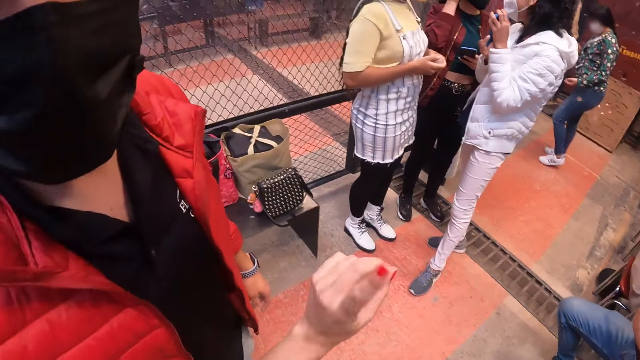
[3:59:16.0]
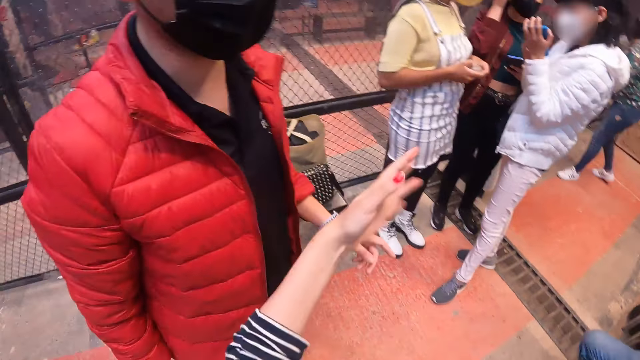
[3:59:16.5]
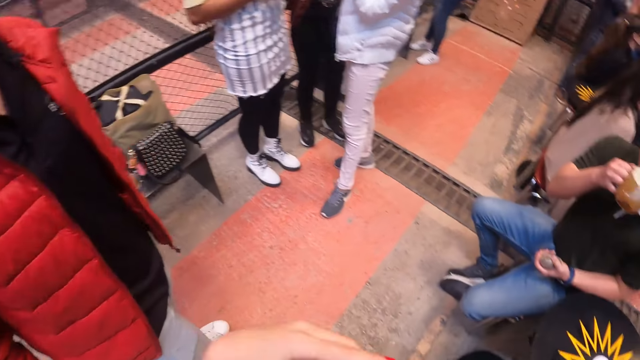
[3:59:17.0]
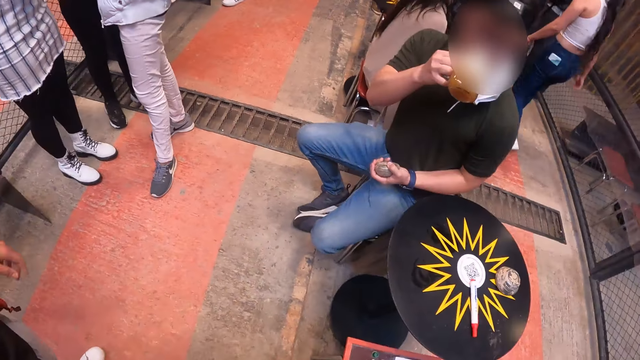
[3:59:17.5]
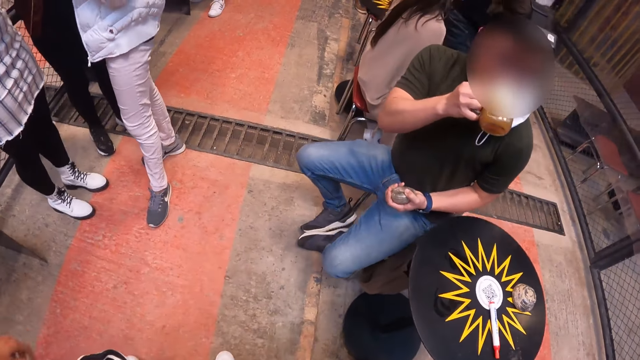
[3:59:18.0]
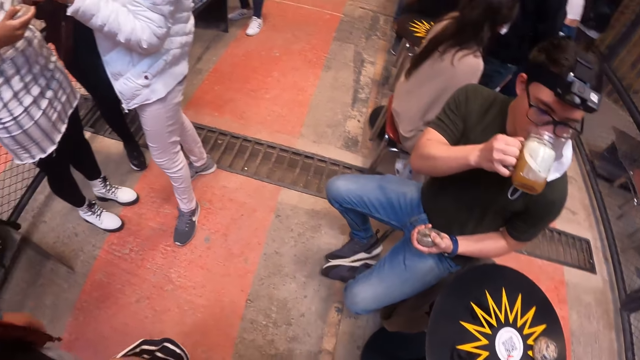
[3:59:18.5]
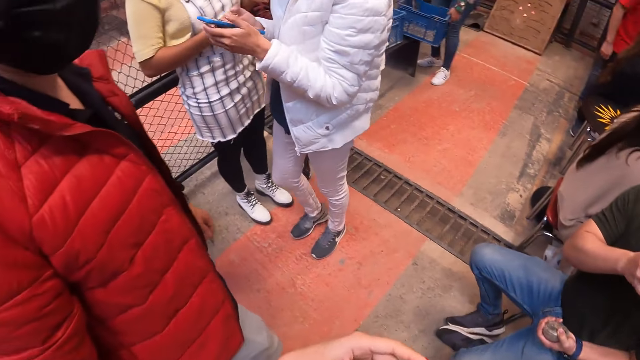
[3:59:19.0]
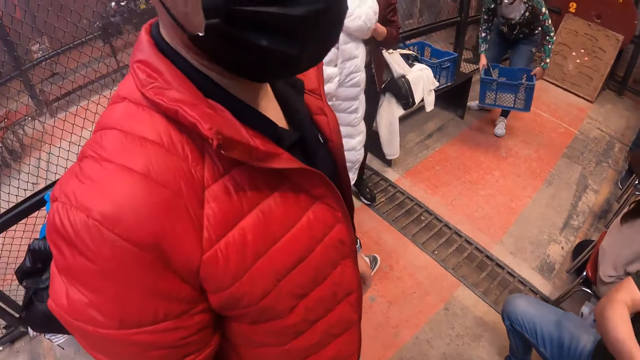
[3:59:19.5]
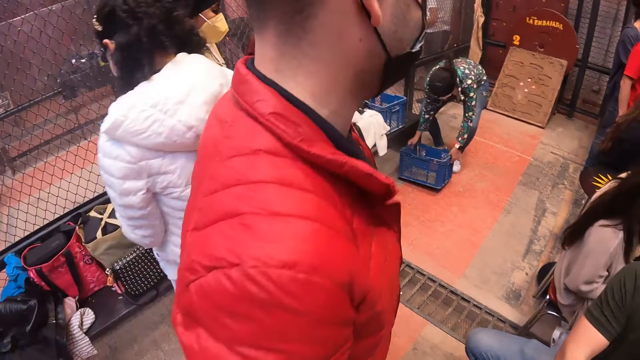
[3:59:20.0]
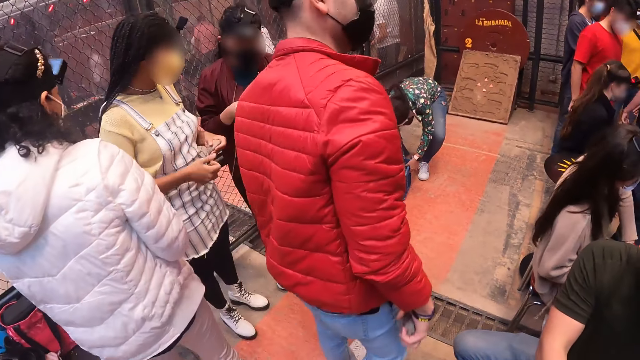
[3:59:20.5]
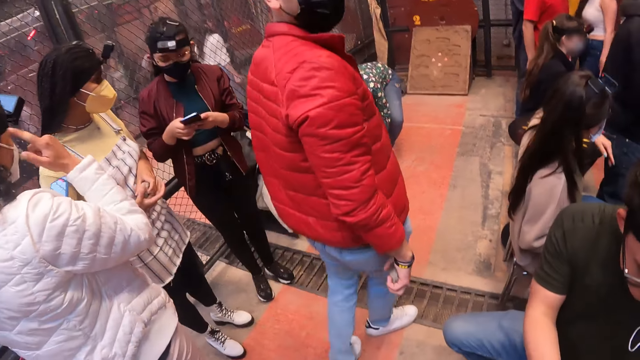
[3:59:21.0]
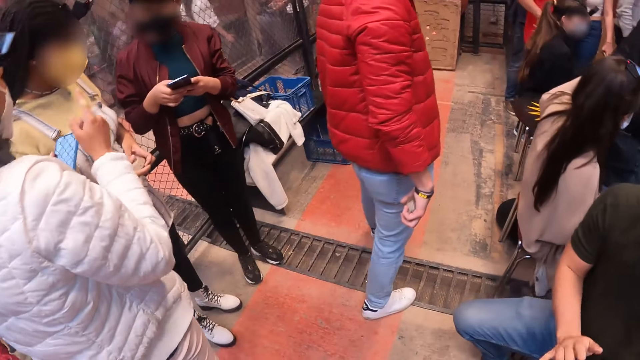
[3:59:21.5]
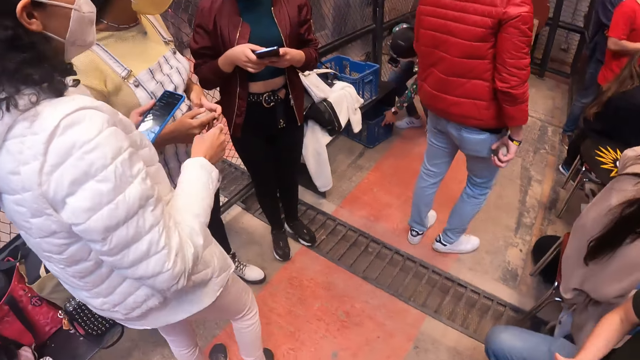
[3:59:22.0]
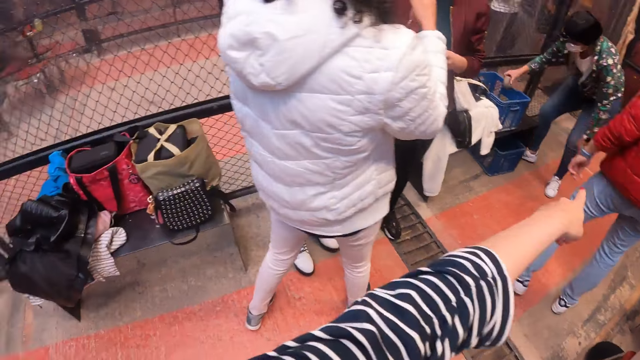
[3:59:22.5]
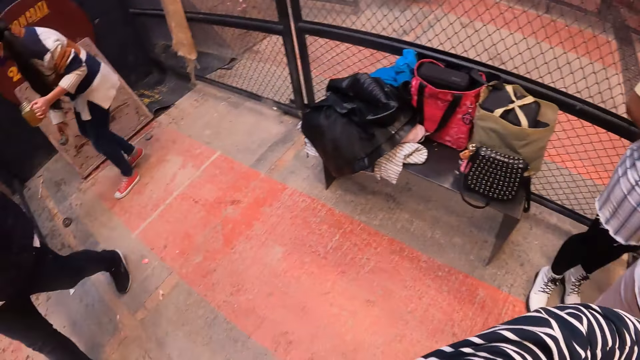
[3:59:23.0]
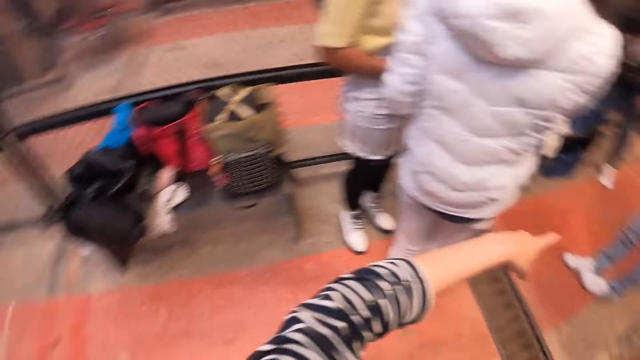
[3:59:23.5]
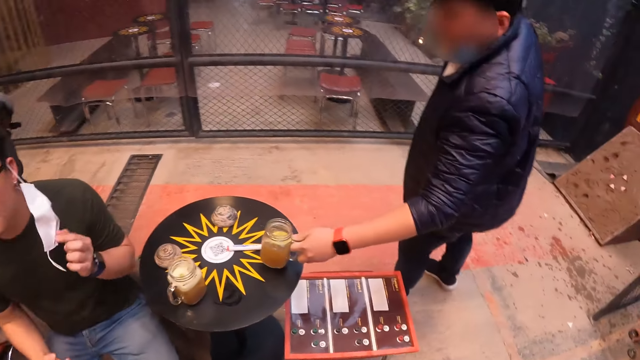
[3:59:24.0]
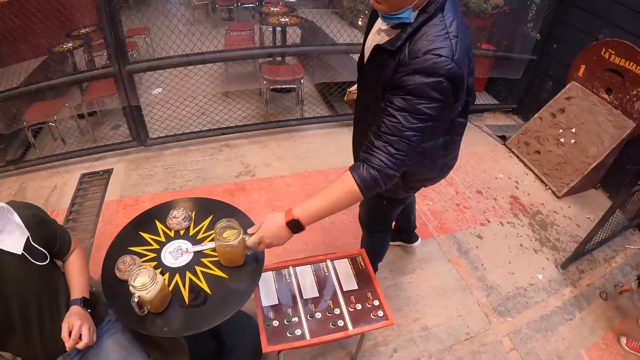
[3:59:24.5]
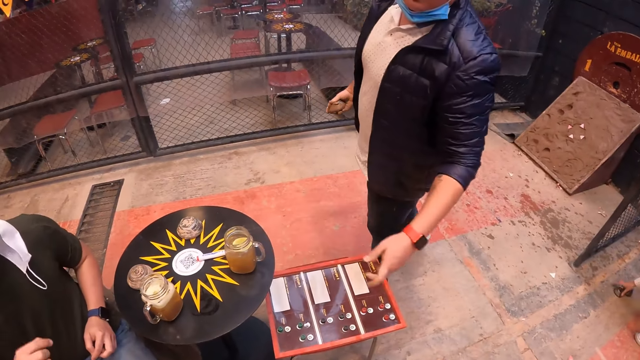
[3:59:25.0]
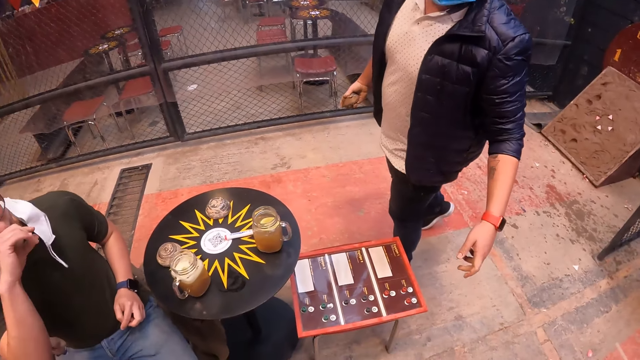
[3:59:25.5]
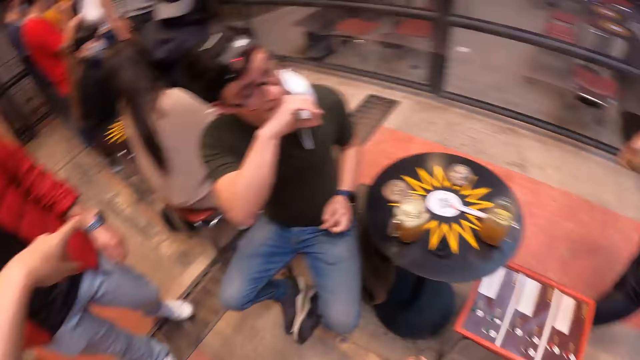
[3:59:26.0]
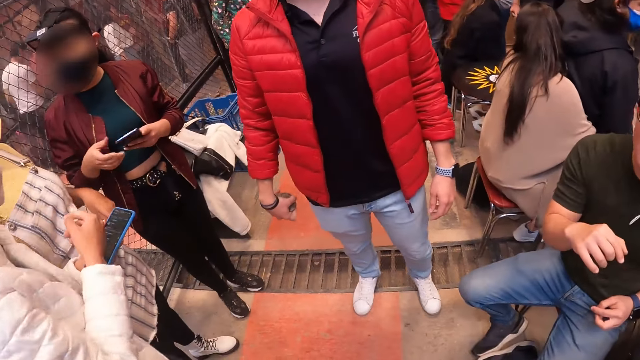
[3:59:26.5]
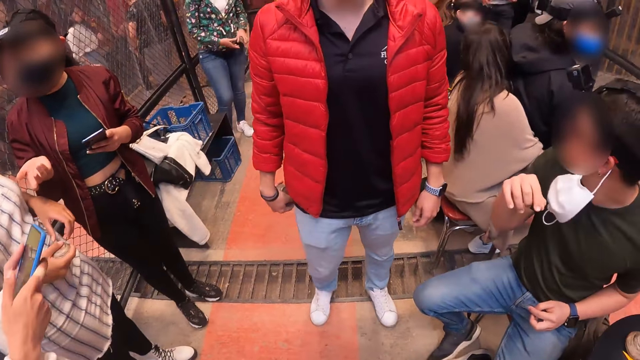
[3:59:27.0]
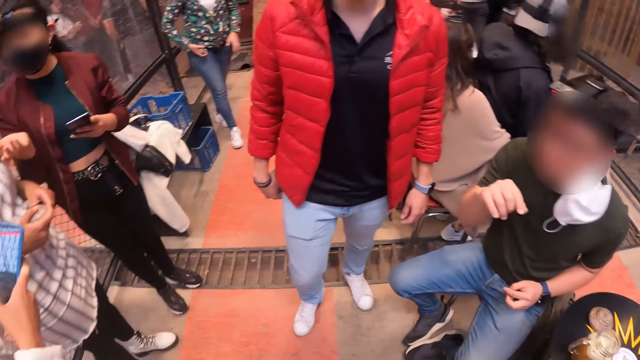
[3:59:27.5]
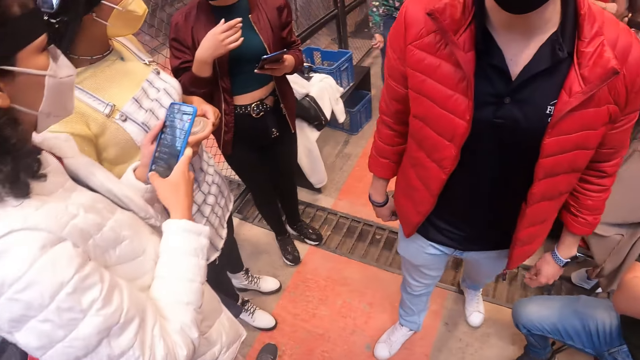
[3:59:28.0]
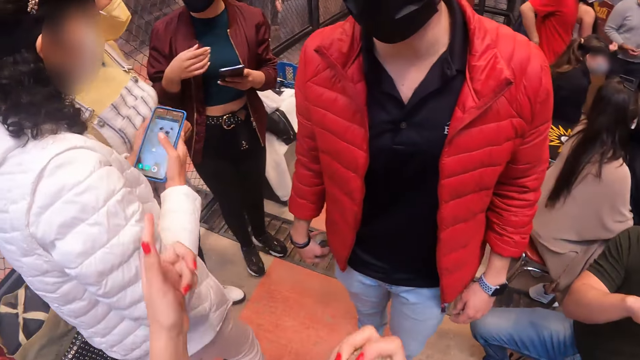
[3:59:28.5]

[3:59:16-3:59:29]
A woman holds a phone in both hands. Another woman touches her face with her right hand. The camera wearer talks with a man. Another man drinks from the glass cup in his right hand. The camera wearer touches her face with her left hand. She looks around. A third woman holds a crate in both hands. The third woman places the crate in both hands on the floor. The second woman holds a phone in both hands. A fourth woman passes the metal puck from her left hand to her right hand. The first woman holds the phone in her left hand. The first man walks around. A fifth woman places a metal puck in her right hand on the floor. The second man touches a facemask on his face with his left hand. A third man places a glass cup in his left hand on the table. The camera wearer looks around. The second man wipes his mouth with his right hand. The second woman holds her phone with her left hand. The first woman holds her phone with both hands.

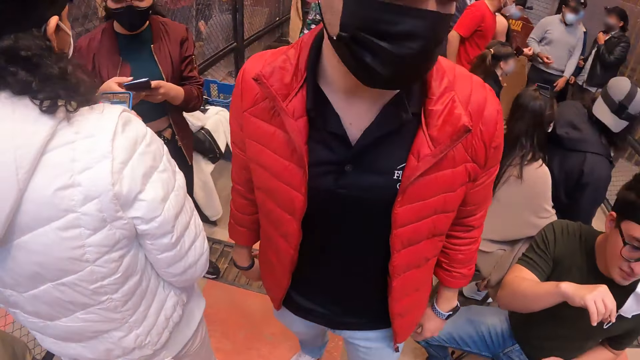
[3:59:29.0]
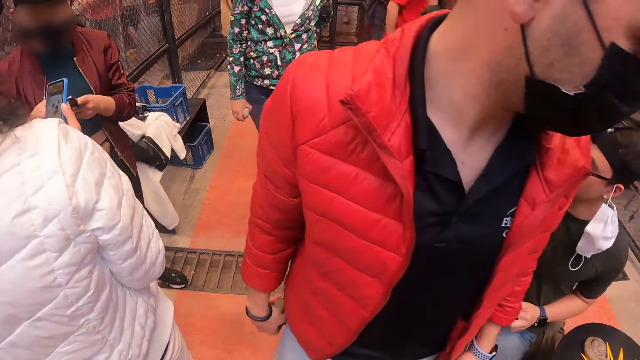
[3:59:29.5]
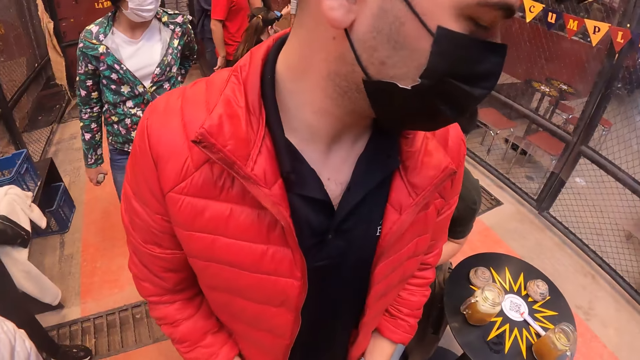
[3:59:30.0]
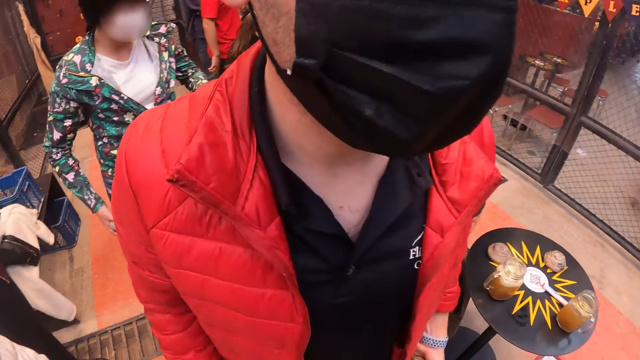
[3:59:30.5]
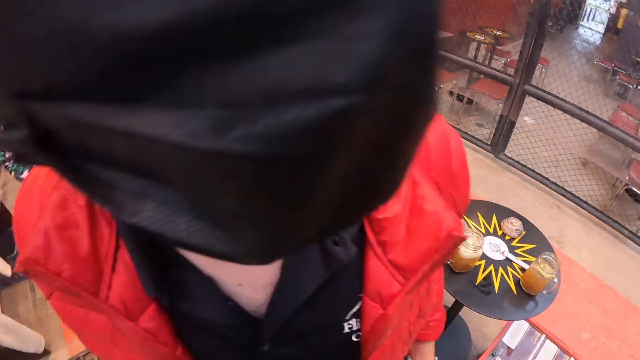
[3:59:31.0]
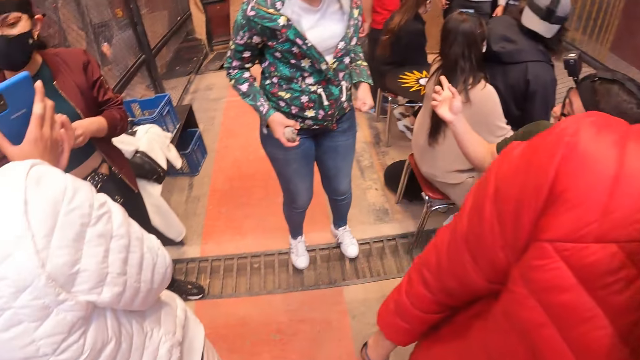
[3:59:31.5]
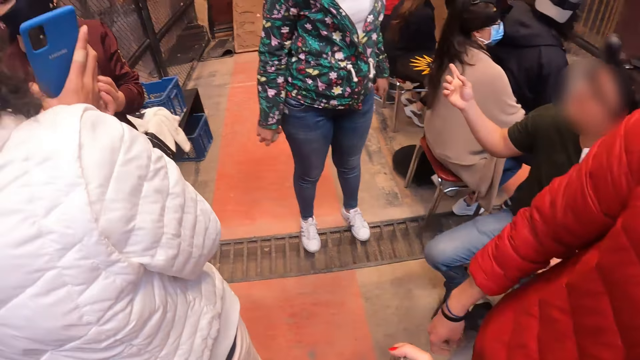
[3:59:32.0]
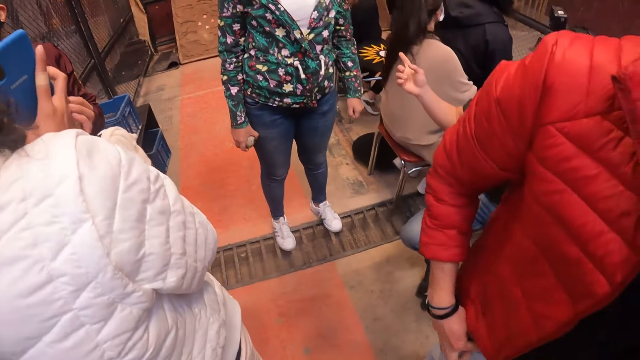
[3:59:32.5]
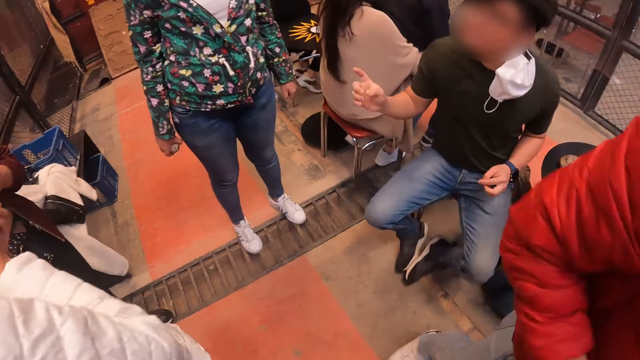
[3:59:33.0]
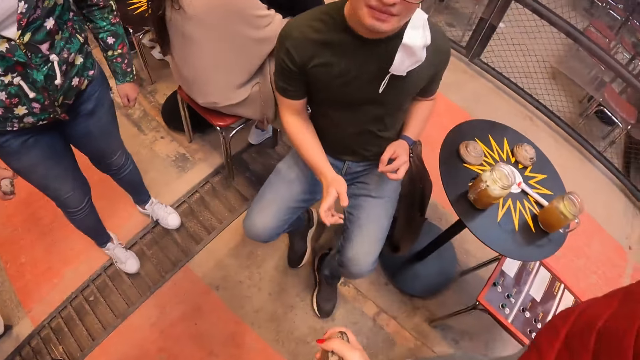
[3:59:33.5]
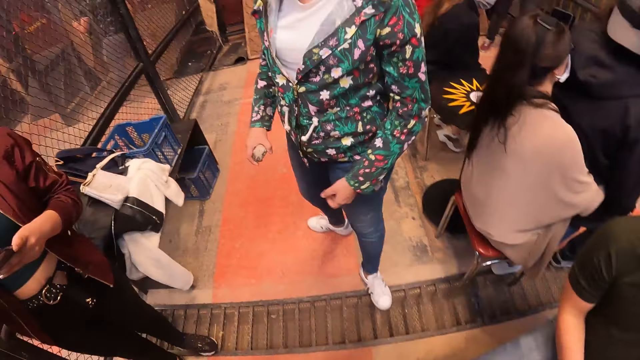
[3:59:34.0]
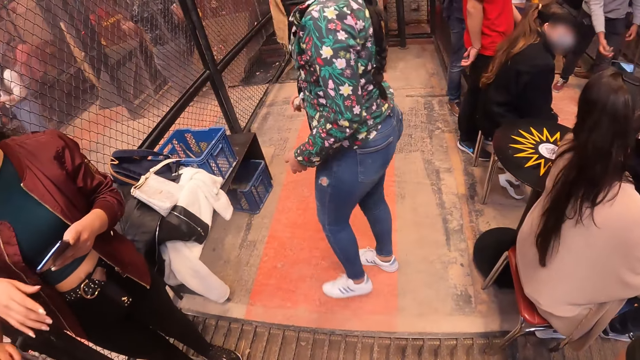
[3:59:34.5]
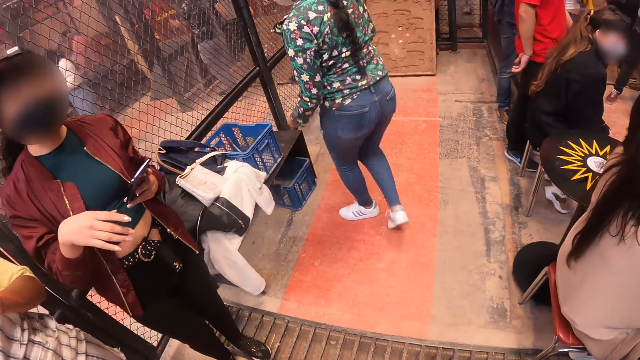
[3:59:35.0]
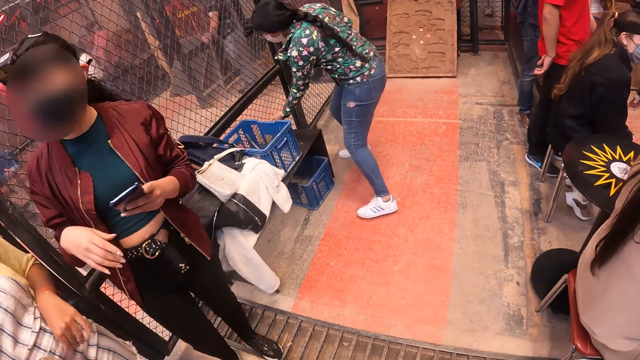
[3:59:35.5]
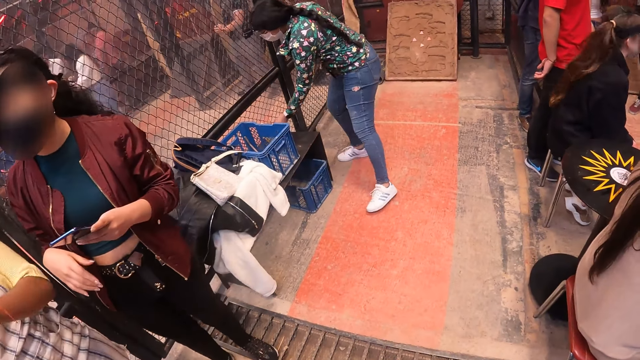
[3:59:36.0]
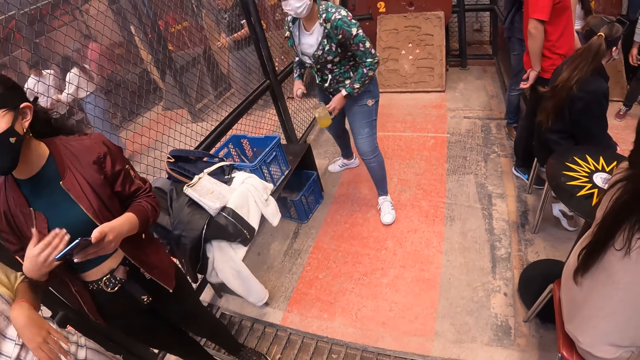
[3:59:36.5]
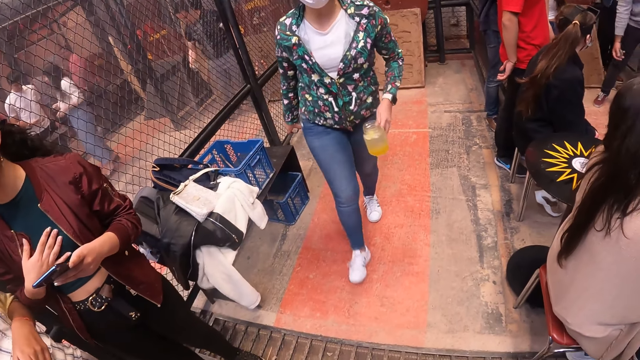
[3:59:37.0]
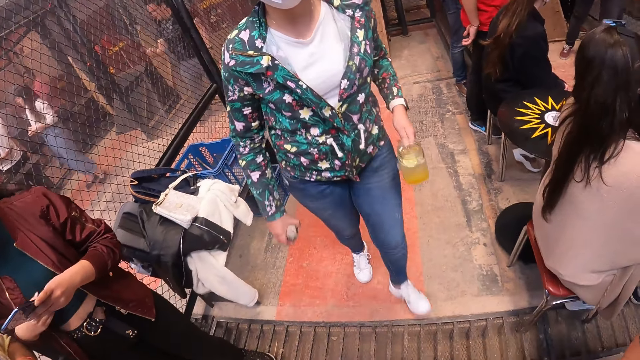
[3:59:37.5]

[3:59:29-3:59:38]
A man walks around. A woman holds a metal puck in her right hand. The man walks past the camera wearer. The camera wearer looks around. The woman picks up a glass cup from a bench with her left hand.
